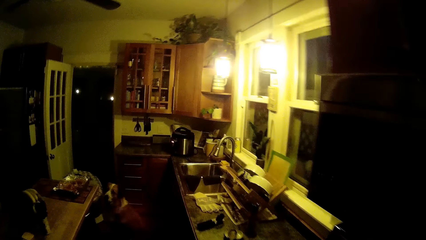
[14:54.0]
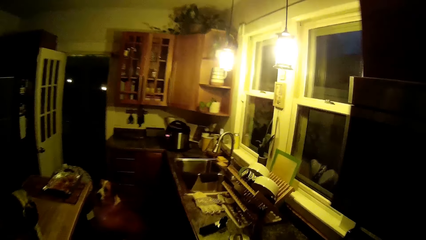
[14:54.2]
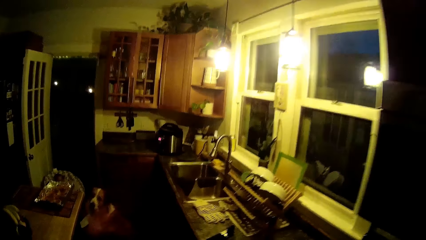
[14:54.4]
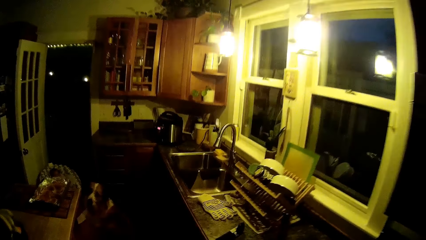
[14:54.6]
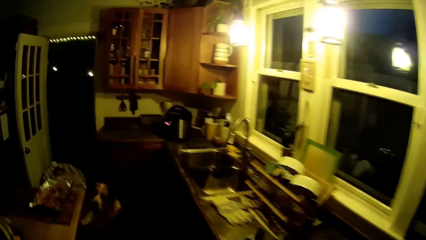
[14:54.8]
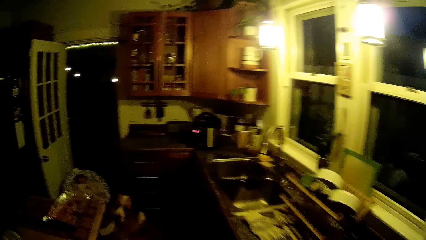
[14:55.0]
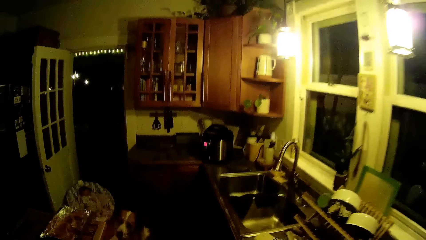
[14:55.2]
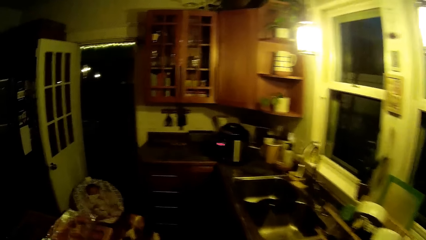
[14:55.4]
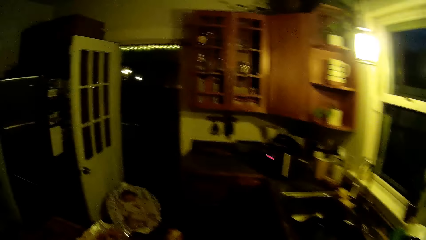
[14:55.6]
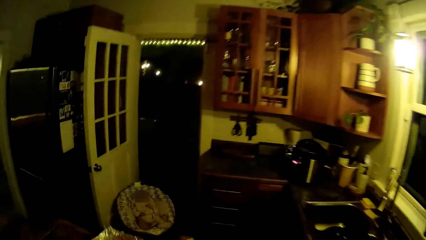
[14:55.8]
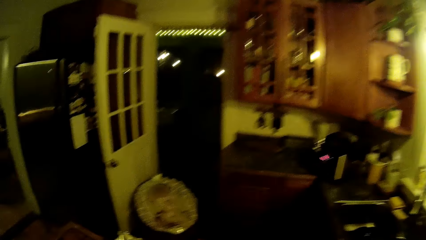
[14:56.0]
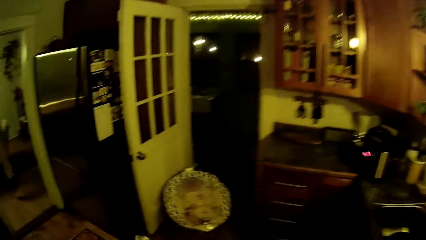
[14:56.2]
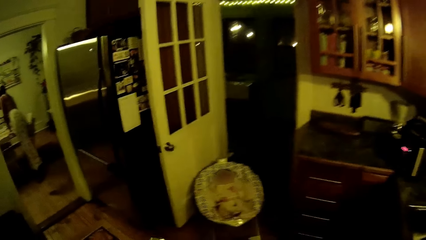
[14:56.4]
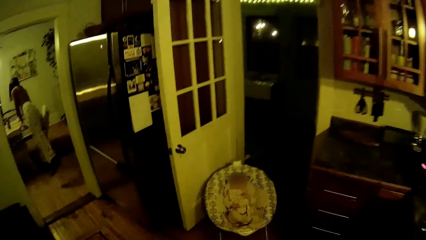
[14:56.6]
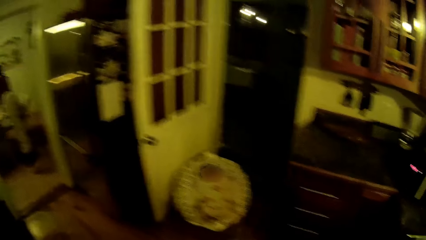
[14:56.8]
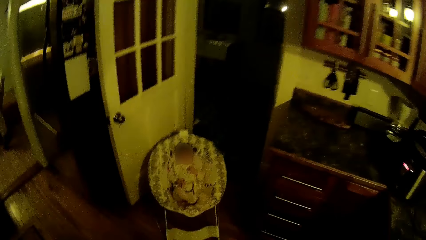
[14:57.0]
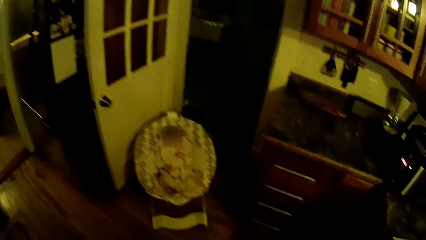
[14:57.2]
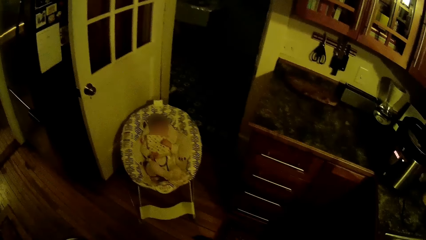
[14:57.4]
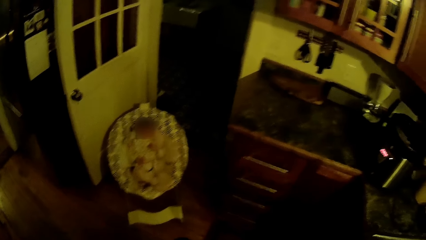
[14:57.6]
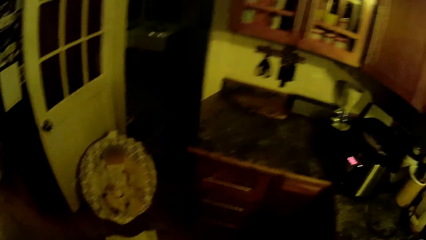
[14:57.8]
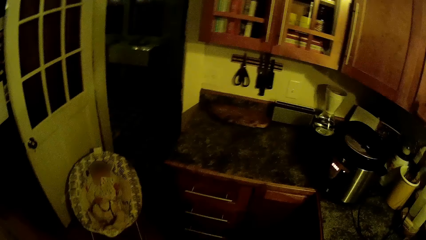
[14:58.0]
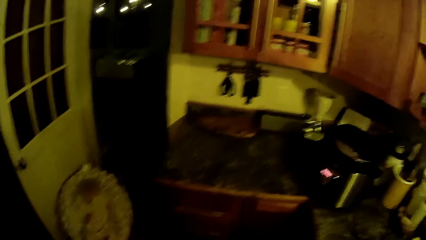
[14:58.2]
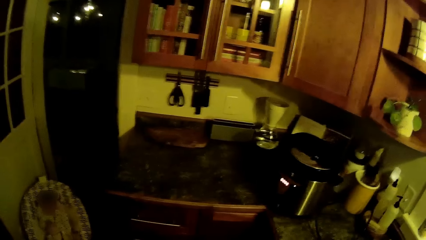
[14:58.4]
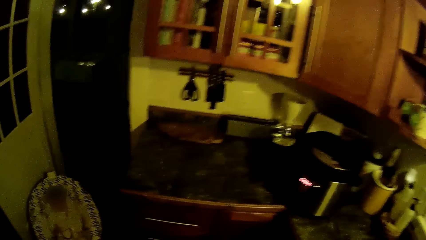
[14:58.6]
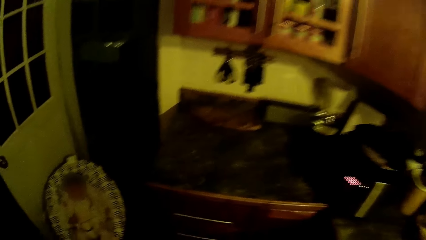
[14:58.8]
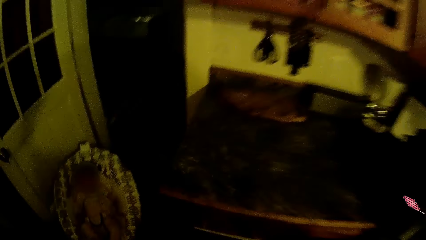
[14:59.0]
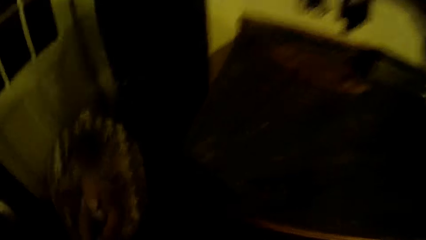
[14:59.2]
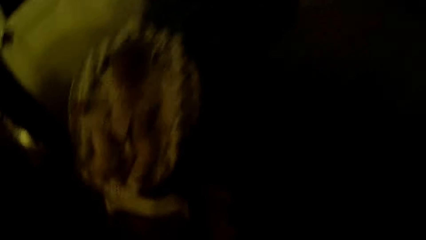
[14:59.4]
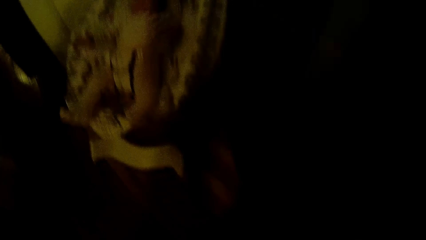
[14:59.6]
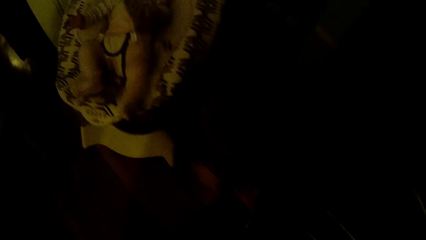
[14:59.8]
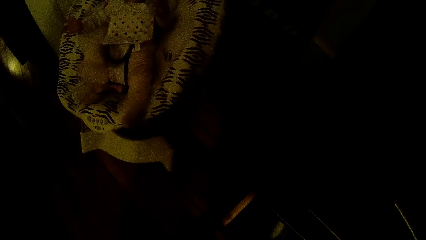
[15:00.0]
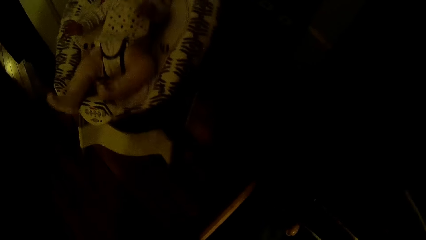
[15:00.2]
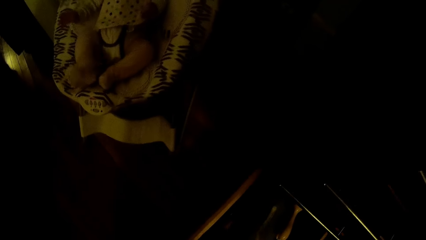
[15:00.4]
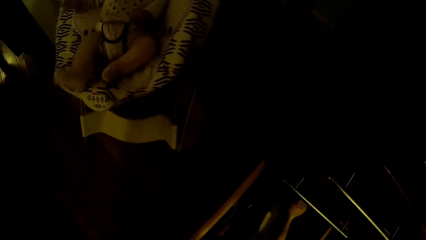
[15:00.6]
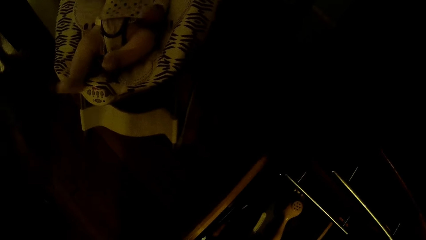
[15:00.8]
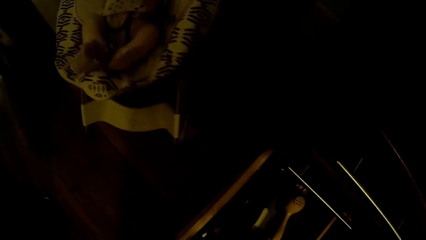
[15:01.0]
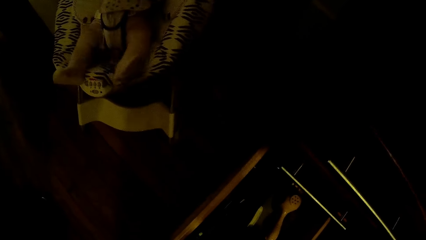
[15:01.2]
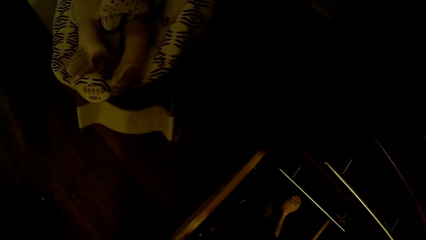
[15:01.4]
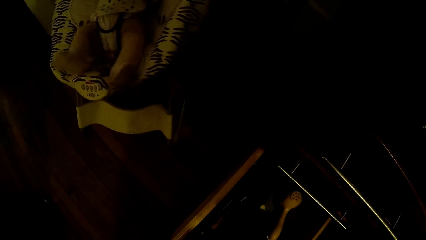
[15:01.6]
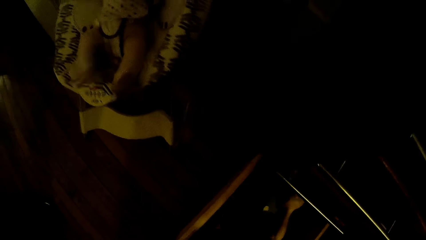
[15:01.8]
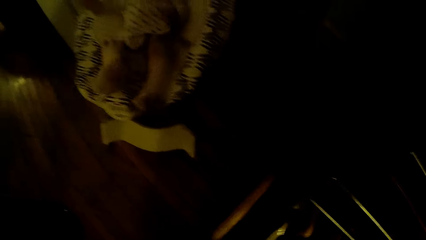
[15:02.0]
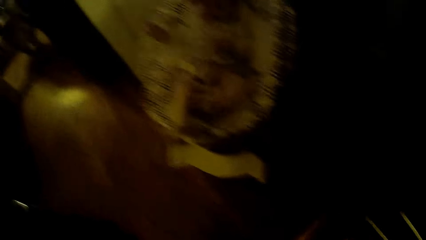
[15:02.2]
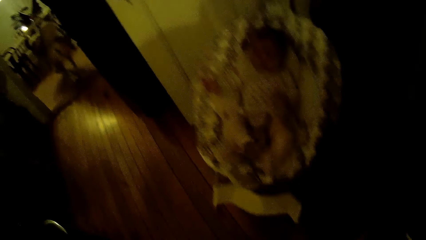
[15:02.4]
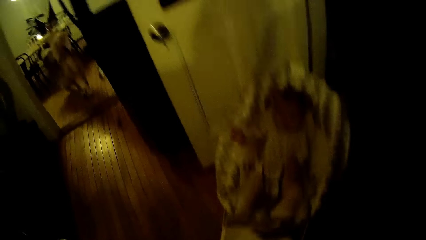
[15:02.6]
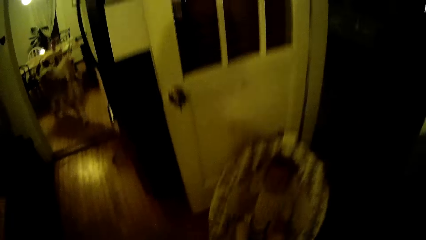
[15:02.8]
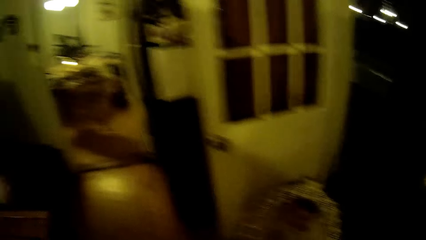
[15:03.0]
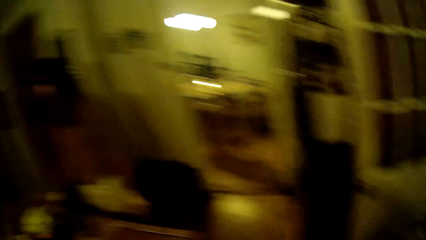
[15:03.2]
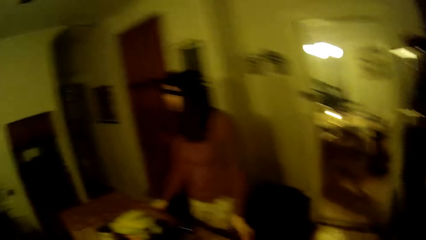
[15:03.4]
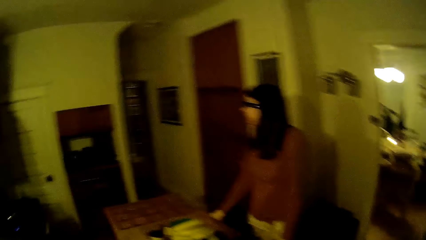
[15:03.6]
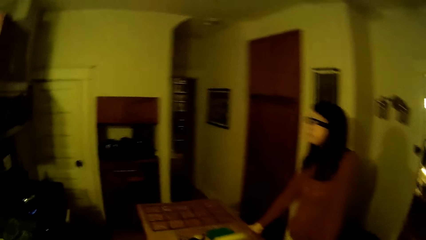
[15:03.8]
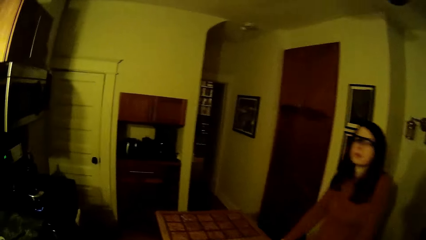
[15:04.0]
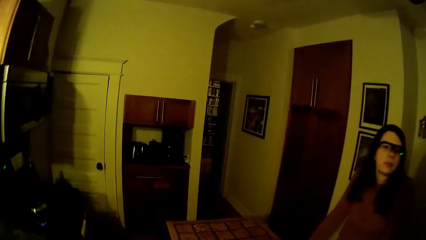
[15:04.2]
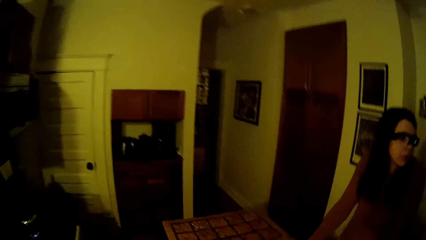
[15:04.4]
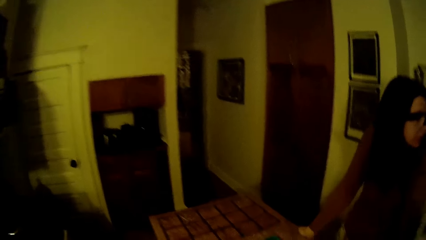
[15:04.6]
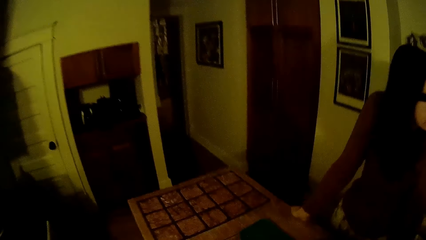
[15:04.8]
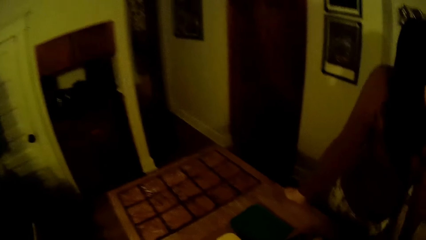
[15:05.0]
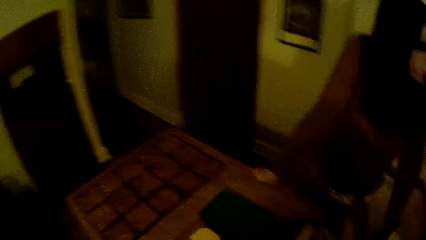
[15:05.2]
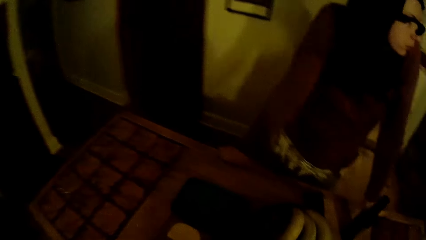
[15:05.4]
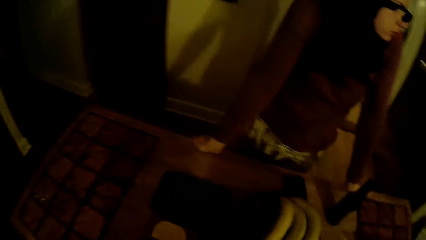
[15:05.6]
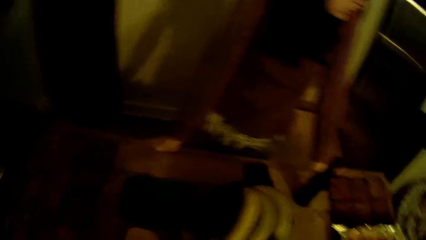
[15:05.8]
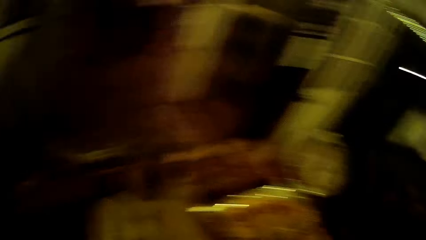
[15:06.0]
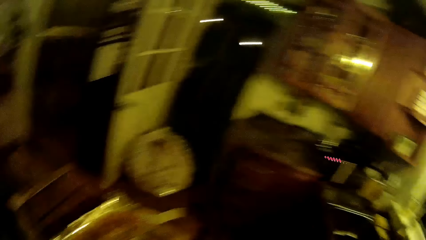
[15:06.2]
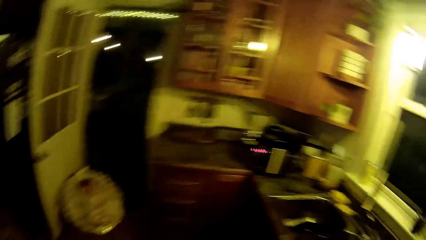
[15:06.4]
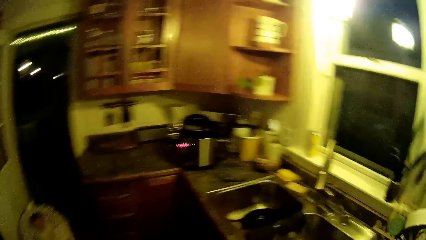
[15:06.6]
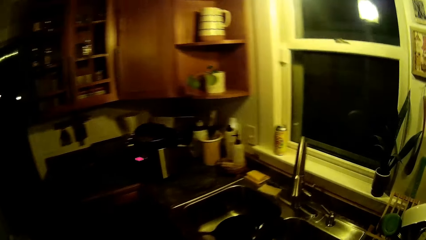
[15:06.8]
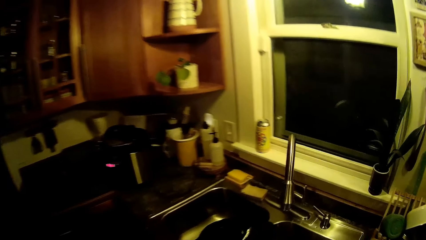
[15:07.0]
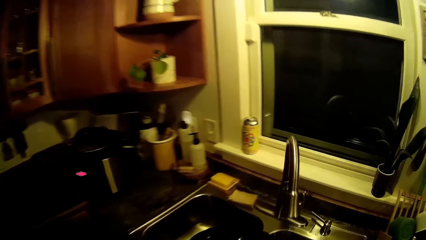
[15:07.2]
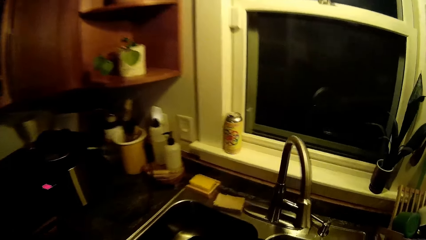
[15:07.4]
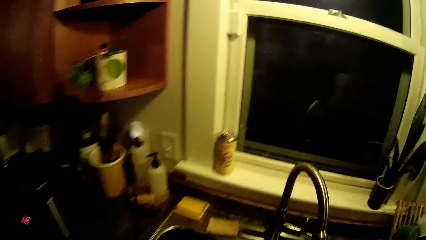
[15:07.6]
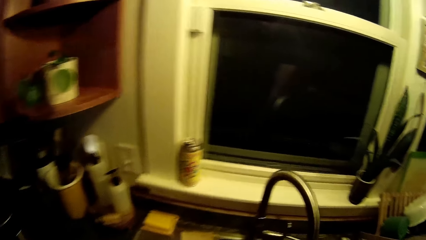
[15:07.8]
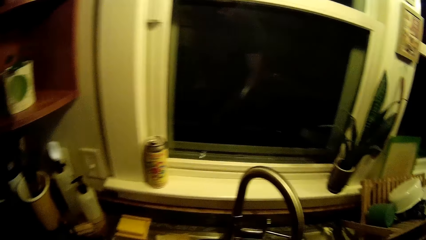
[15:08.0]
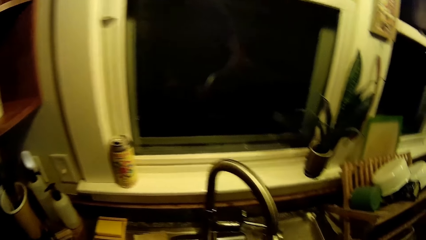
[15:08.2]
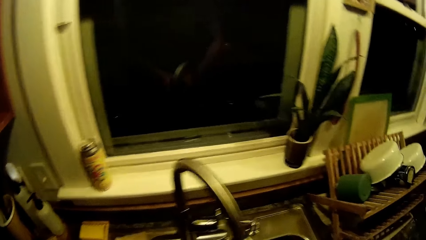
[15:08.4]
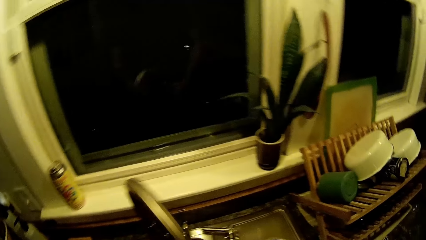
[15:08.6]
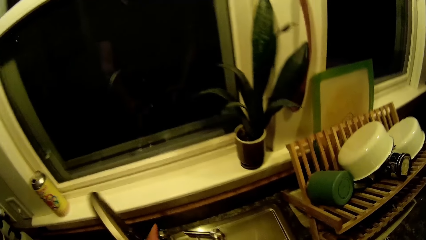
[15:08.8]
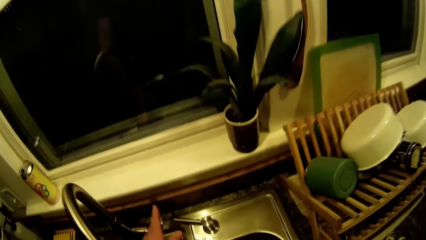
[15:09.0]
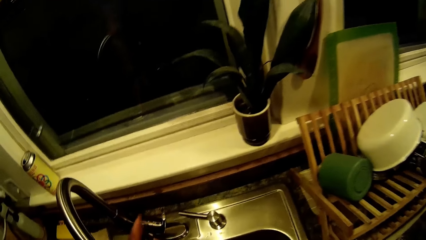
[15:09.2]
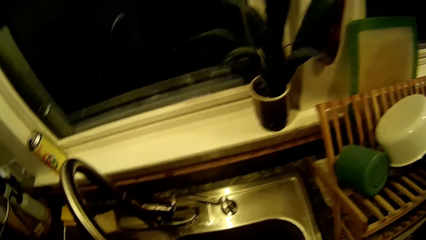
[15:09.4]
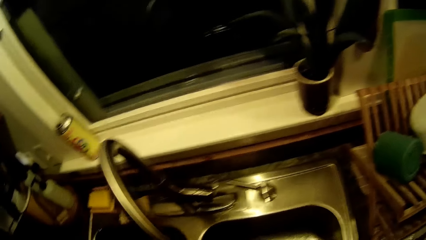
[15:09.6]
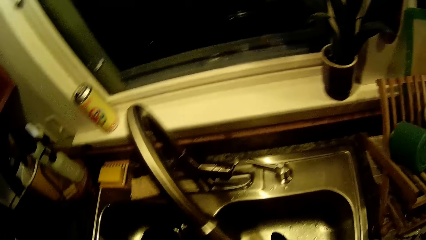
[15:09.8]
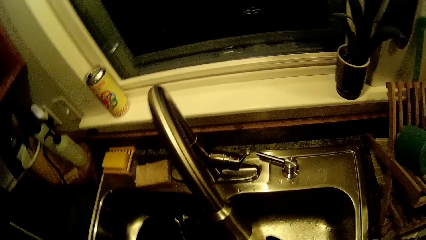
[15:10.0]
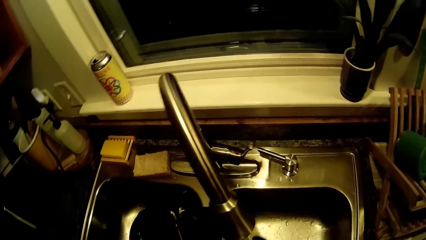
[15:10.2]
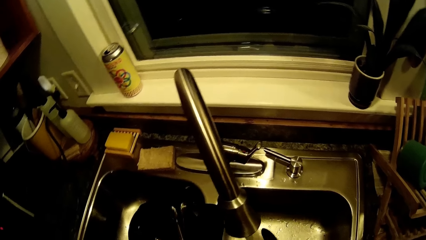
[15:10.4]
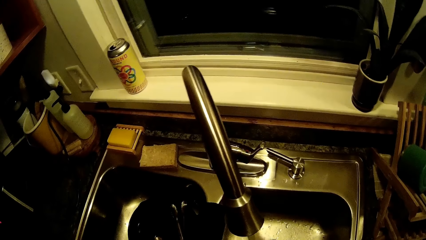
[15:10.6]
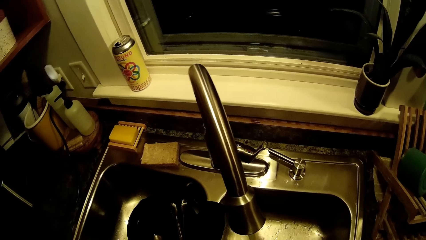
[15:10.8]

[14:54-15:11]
The woman drops the plate on the table with her right hand. The camera wearer opens a drawer on a kitchen shelf with his left hand. He picks up a spatula from the kitchen shelf with his right hand. He closes the drawer on the kitchen shelf with his left hand. He turns on a tap on the kitchen sink with his left hand. He picks up a glove on the kitchen sink with his right hand.
